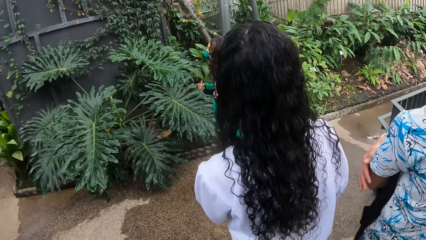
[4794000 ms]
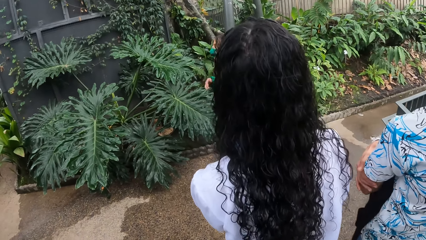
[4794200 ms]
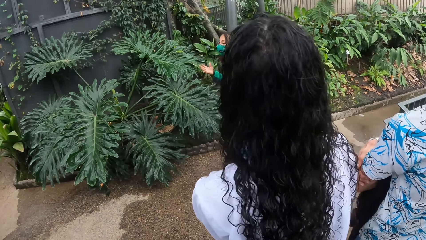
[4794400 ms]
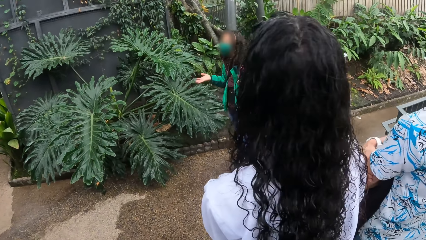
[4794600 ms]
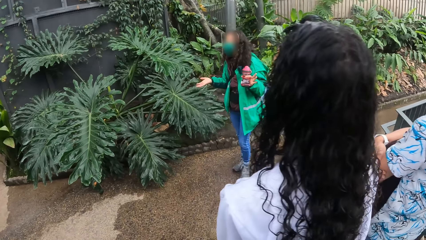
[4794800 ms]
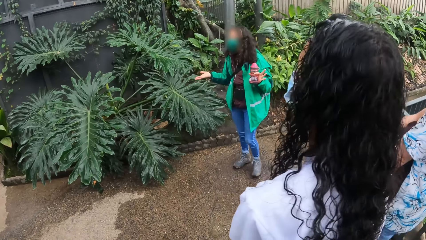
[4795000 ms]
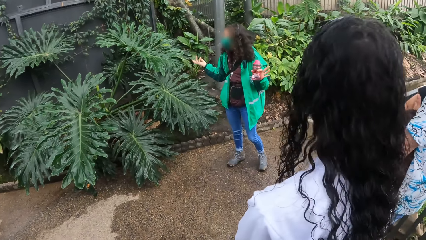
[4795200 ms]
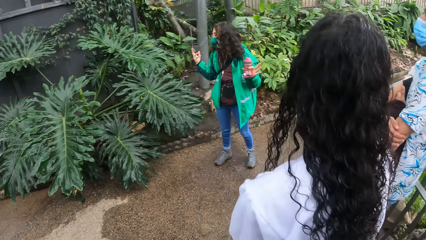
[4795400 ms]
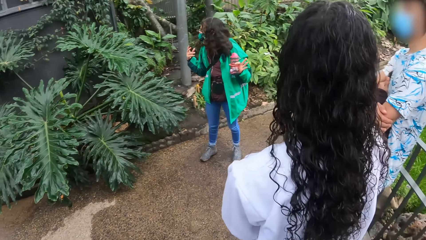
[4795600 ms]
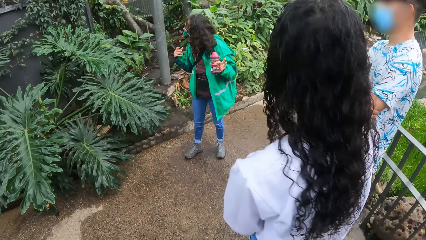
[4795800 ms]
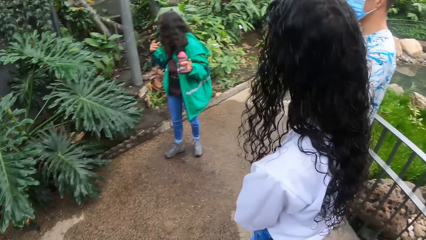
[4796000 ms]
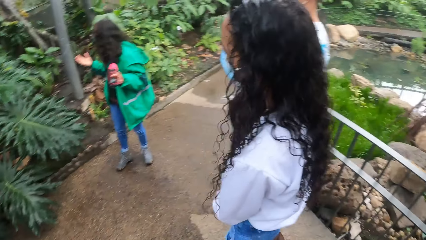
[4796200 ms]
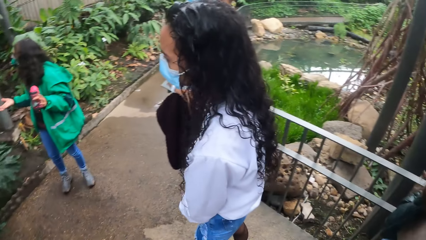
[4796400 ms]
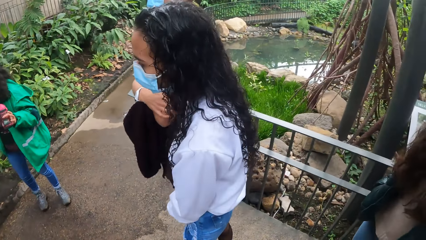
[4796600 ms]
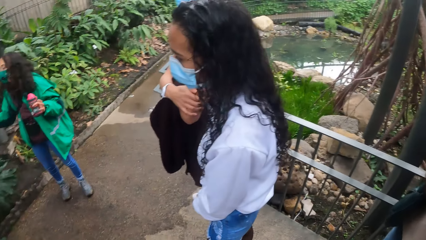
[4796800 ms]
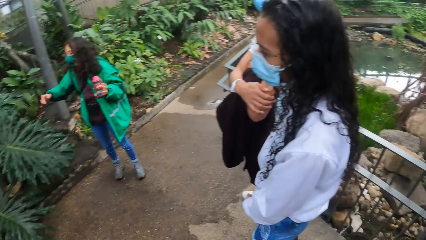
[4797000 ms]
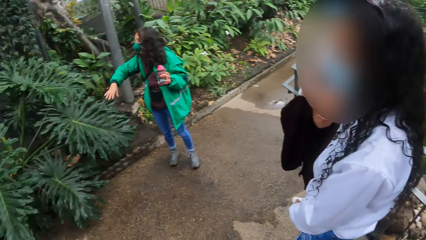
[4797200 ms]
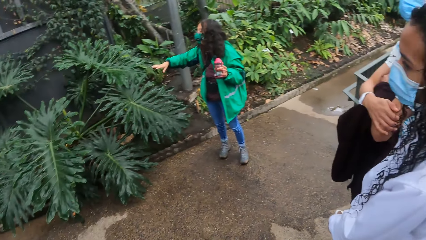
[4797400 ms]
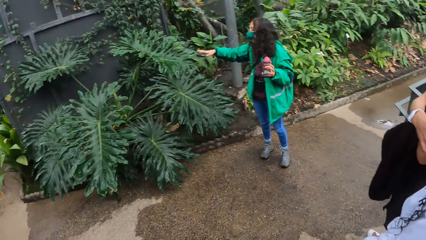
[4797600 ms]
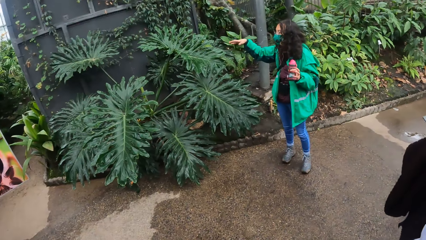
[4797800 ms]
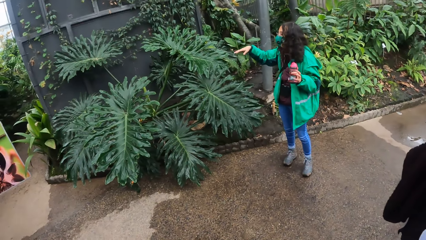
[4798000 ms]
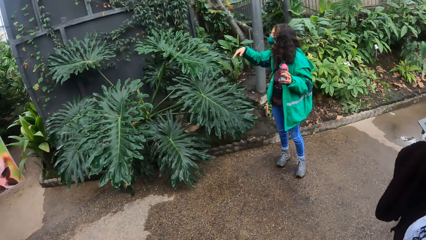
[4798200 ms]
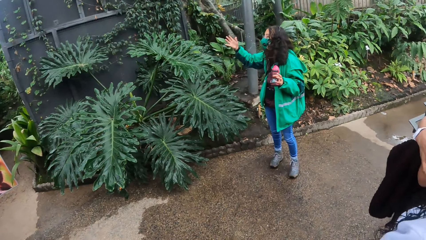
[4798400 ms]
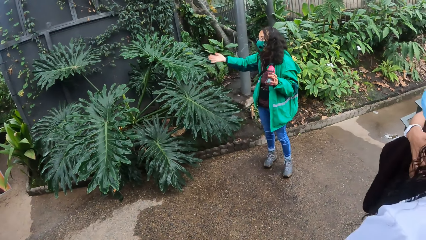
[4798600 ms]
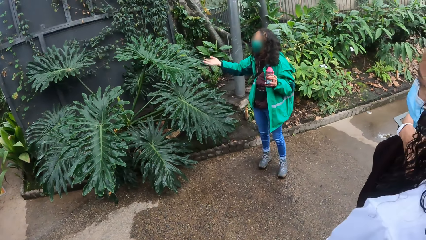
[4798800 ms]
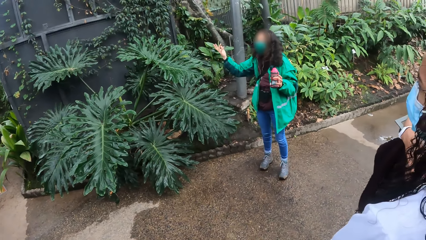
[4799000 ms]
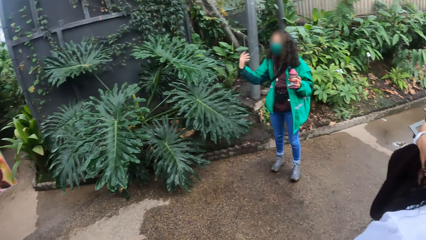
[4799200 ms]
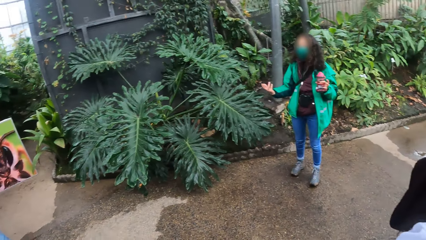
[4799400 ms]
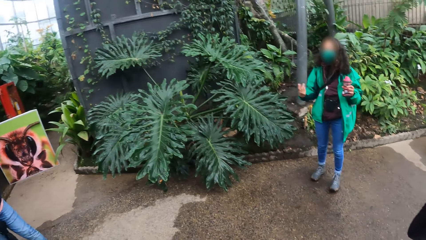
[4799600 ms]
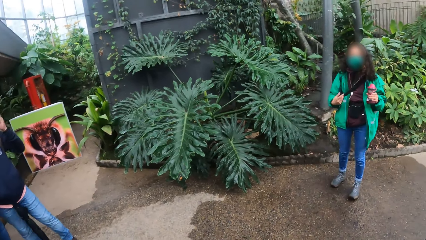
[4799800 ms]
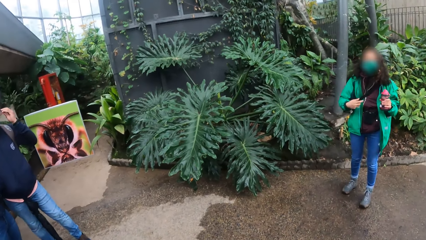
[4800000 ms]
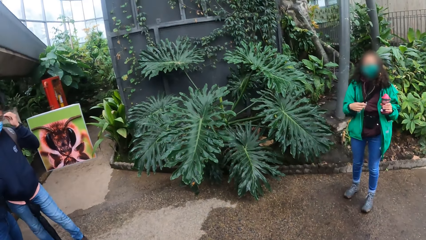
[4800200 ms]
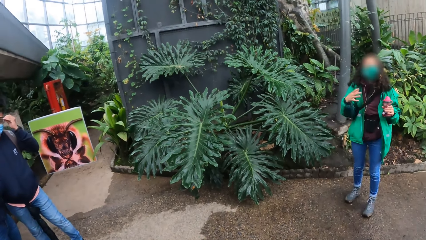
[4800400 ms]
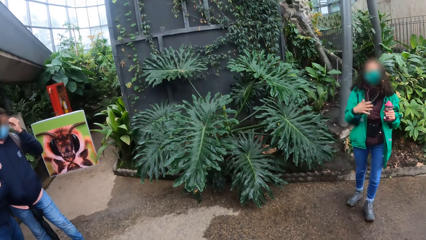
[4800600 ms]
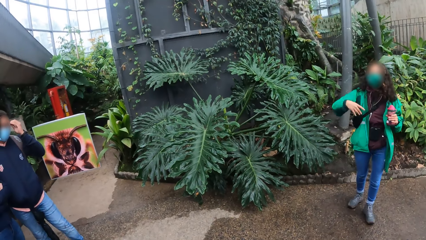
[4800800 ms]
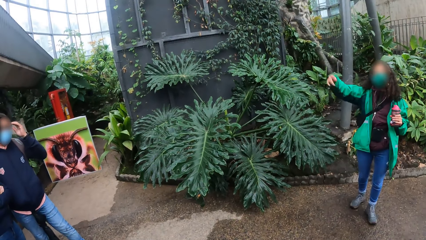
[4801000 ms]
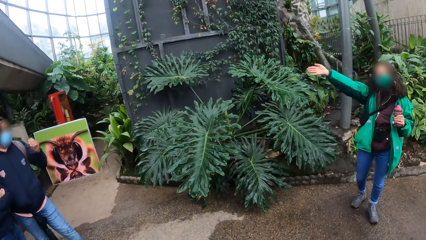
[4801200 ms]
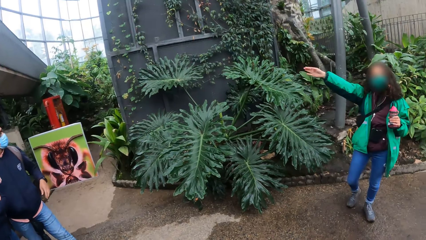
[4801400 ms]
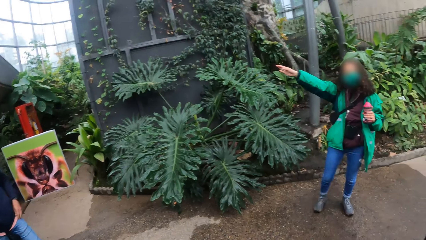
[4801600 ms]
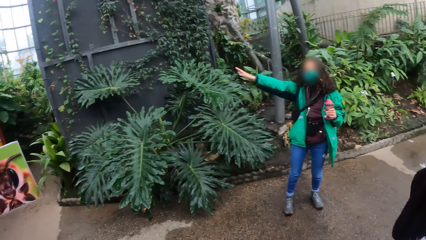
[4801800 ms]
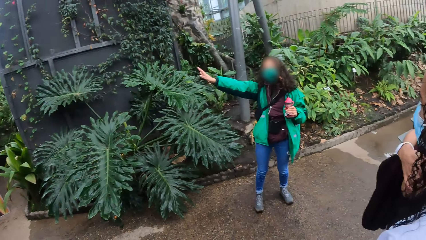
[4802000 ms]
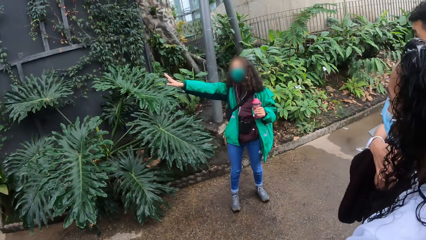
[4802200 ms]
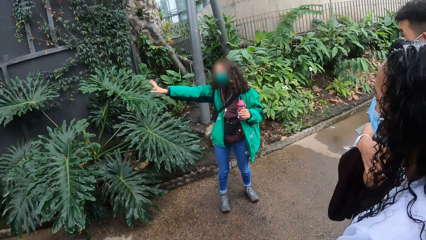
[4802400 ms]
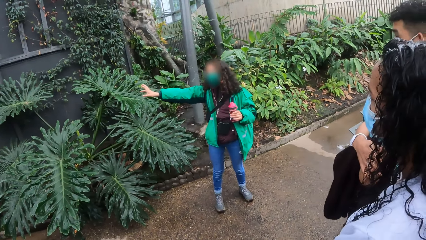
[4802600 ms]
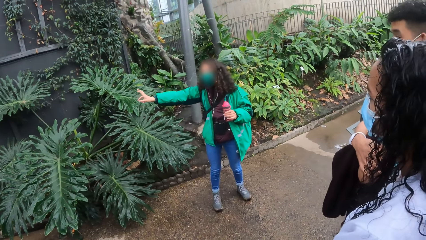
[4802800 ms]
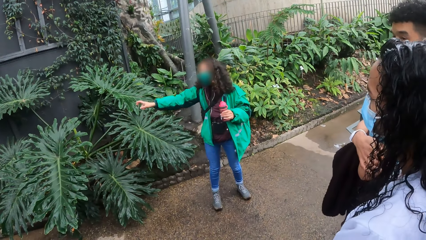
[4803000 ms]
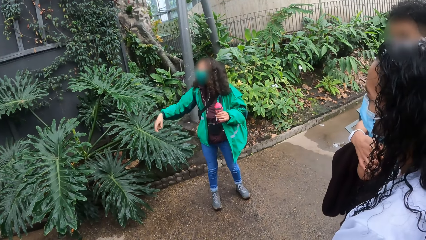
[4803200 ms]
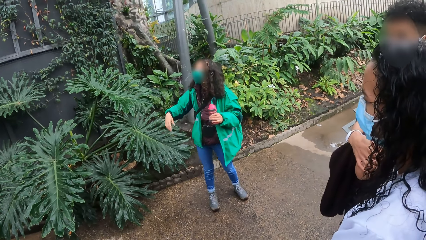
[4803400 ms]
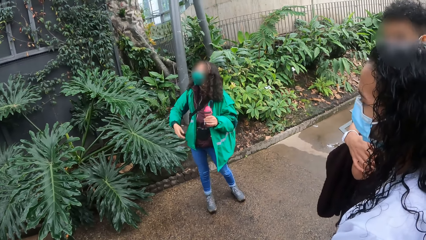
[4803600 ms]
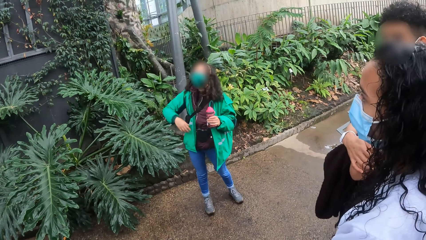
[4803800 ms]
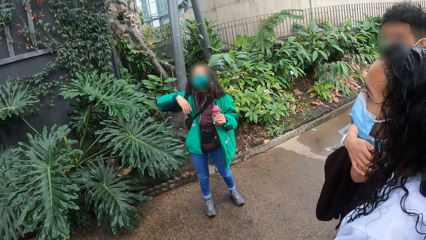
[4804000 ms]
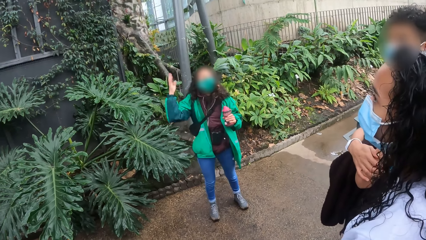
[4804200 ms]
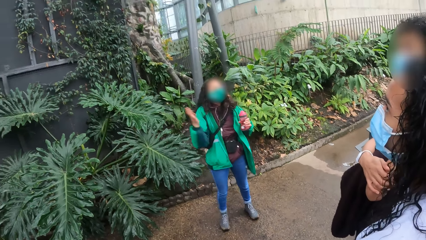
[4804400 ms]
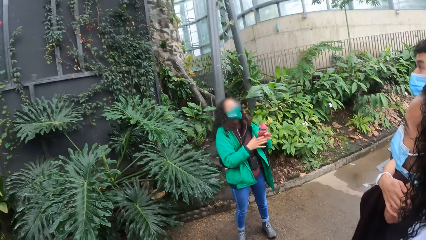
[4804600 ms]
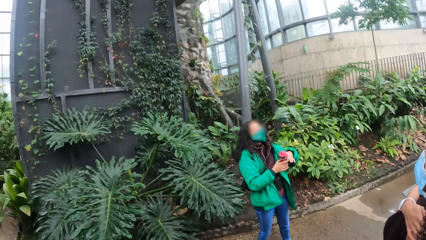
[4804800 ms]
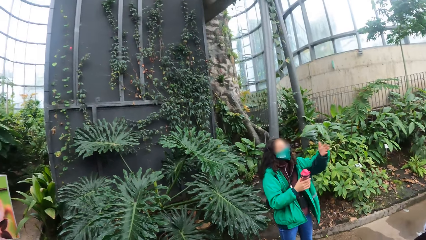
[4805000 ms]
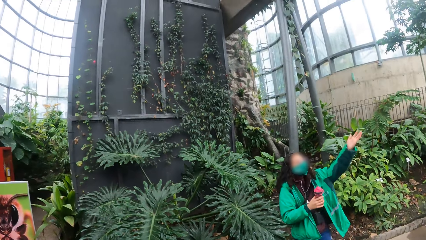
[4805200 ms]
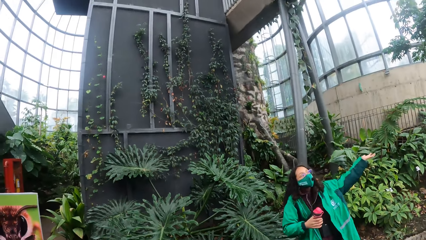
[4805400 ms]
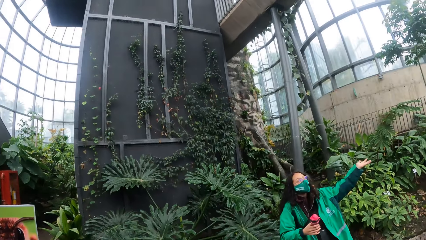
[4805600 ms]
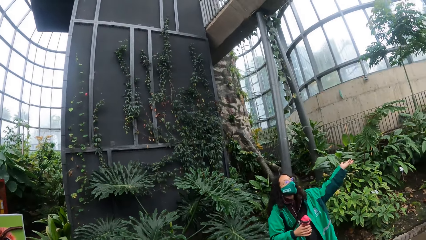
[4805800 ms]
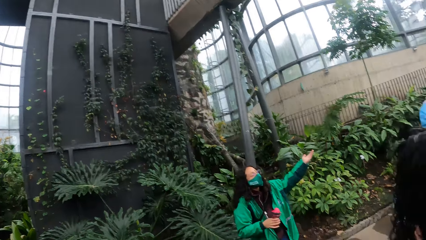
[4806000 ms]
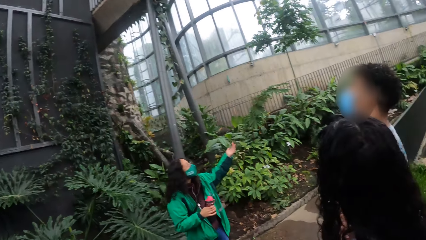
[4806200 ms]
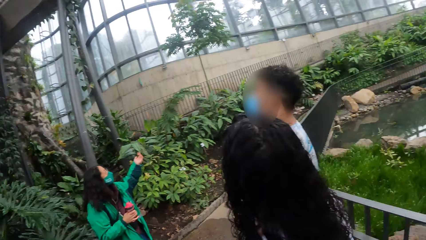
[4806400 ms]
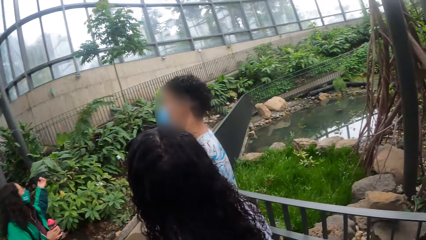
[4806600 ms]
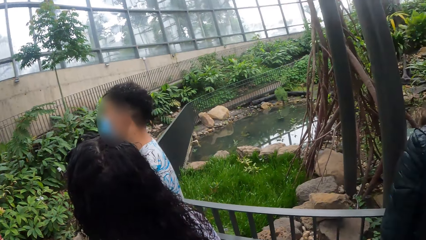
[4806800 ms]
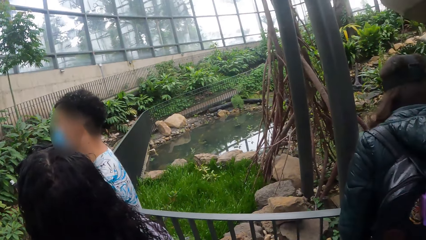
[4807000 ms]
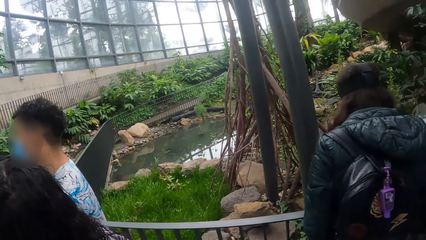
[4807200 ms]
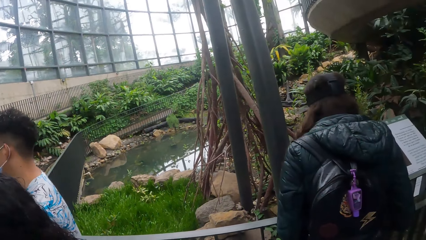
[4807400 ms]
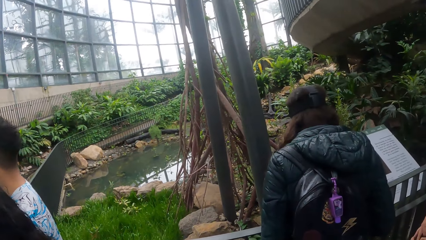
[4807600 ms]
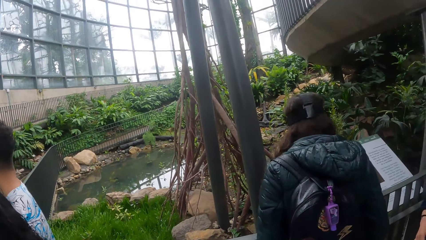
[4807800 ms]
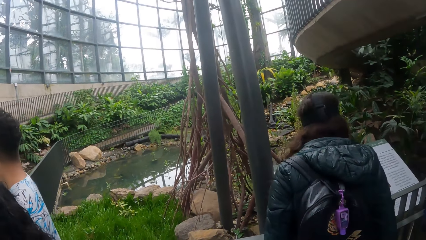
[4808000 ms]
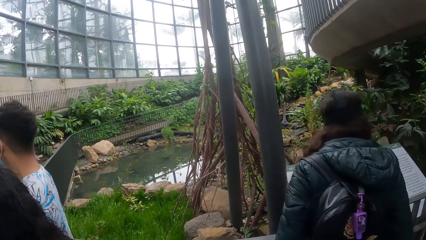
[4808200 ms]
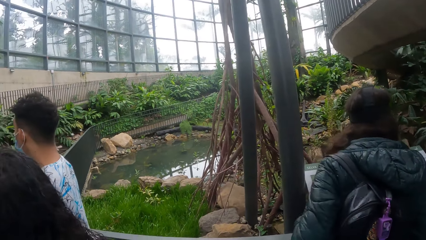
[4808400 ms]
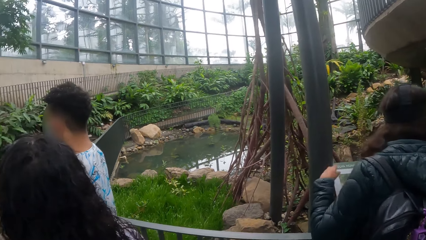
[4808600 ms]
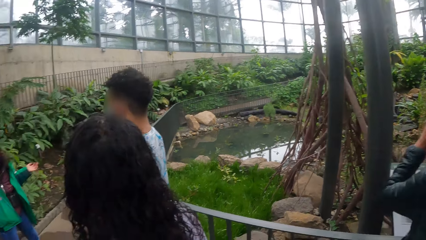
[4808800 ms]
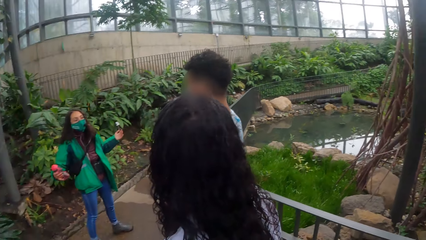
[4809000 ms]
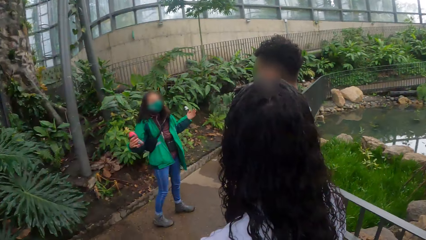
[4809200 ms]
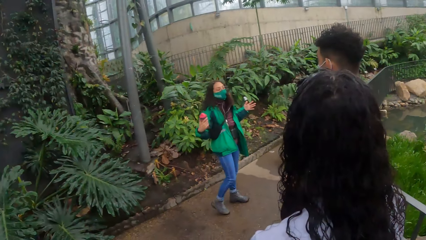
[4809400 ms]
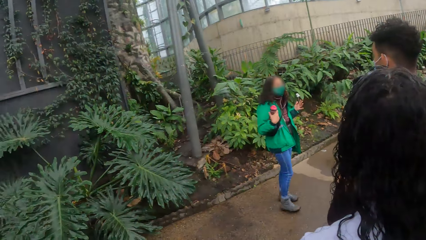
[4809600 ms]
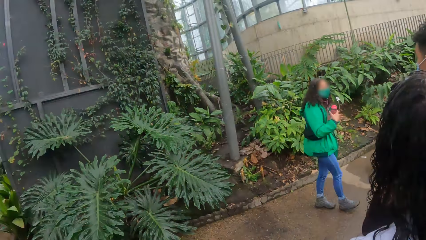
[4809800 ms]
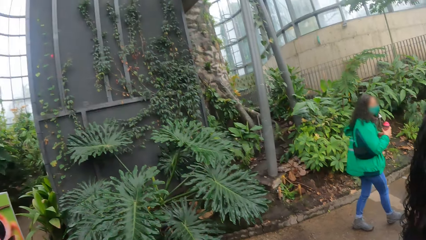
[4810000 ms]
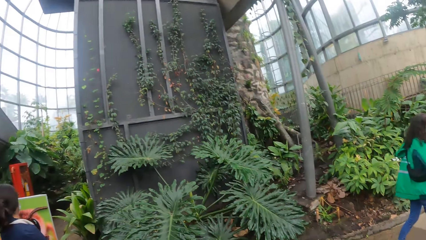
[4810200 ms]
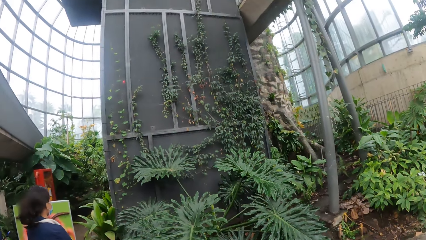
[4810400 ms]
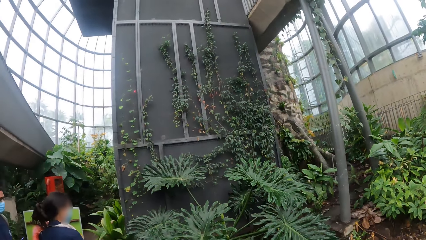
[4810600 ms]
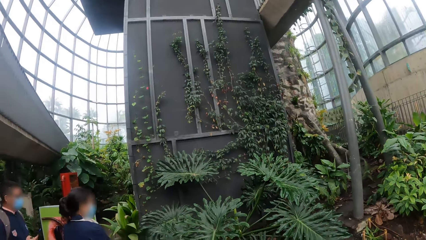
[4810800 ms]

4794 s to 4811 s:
The woman passes the bottle from her left hand to her right hand. The woman interacts with the camera wearer and others in the park. The camera wearer looks around.
